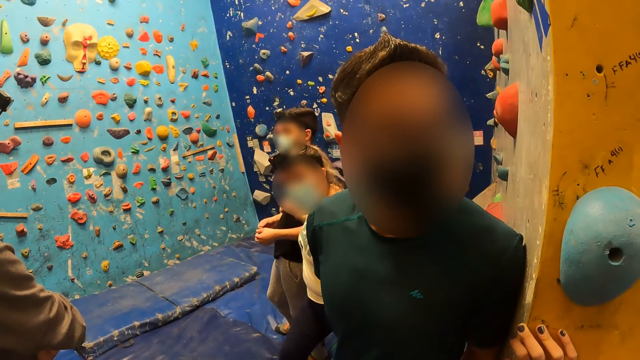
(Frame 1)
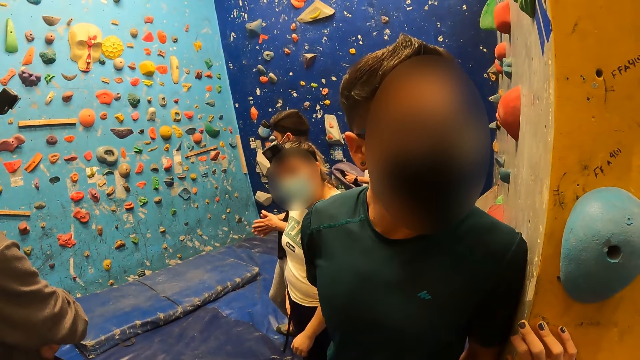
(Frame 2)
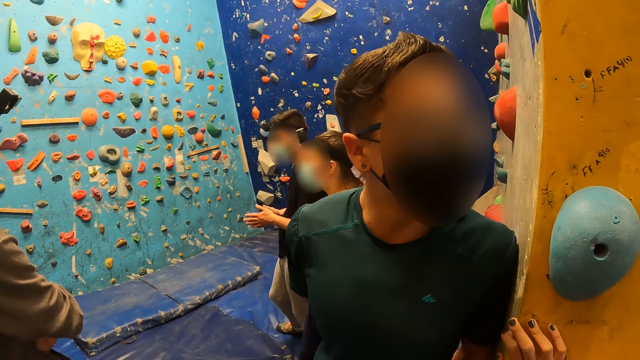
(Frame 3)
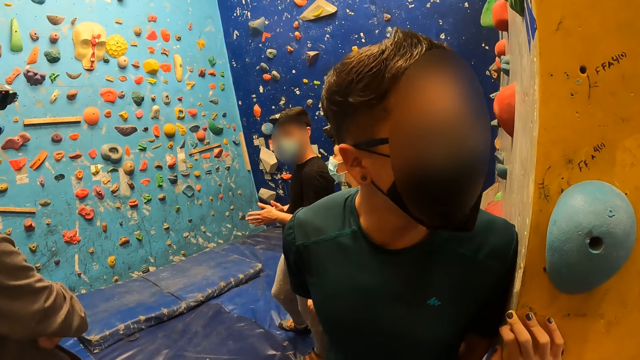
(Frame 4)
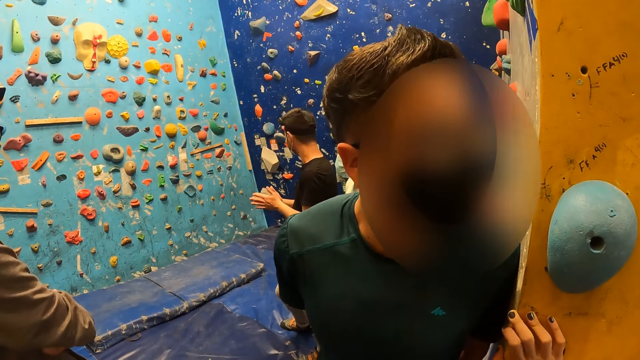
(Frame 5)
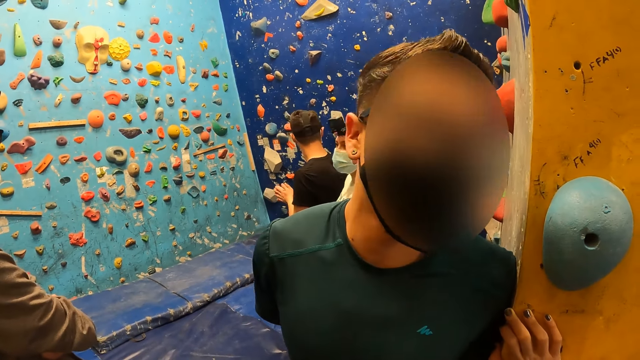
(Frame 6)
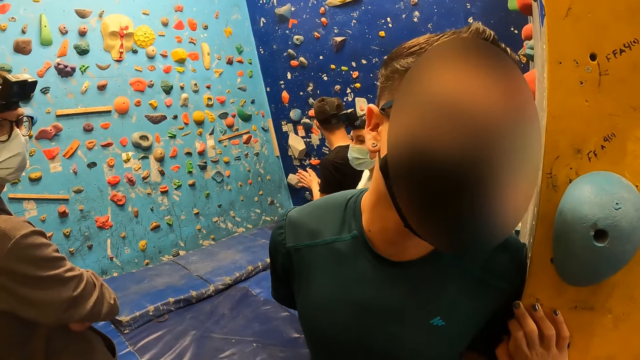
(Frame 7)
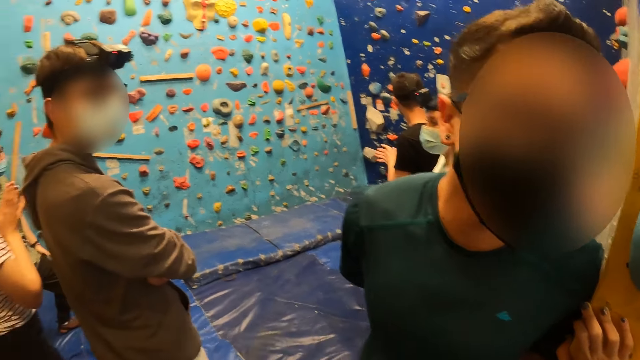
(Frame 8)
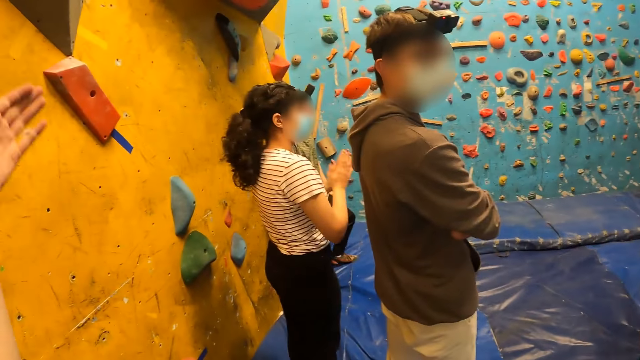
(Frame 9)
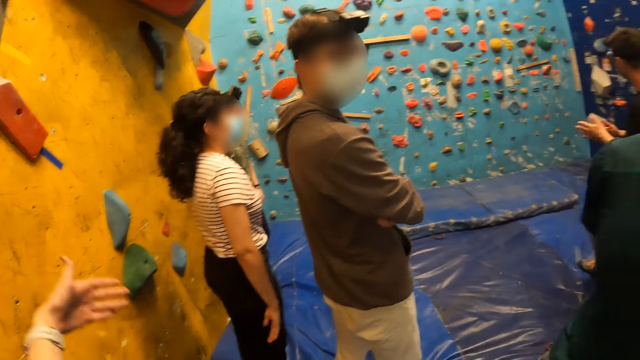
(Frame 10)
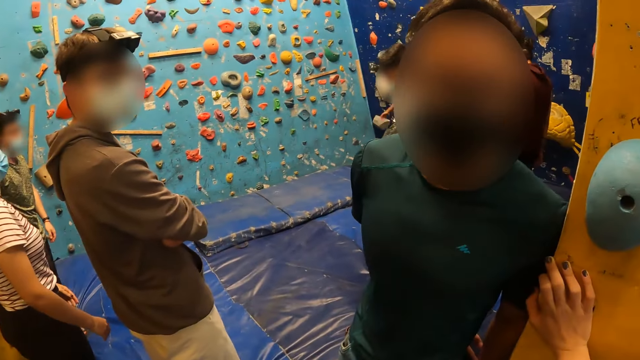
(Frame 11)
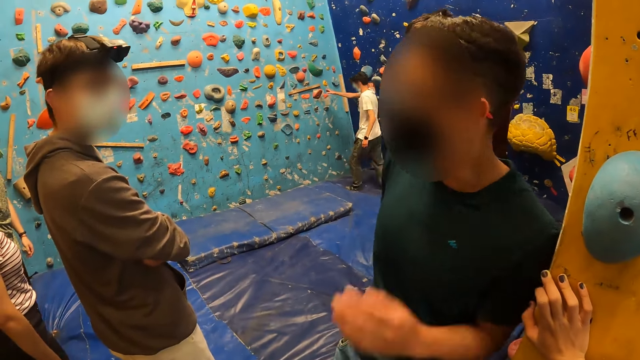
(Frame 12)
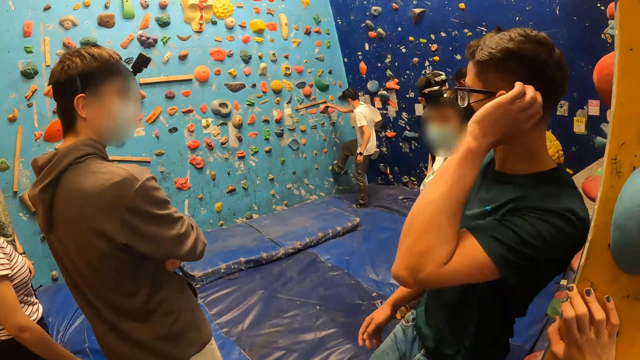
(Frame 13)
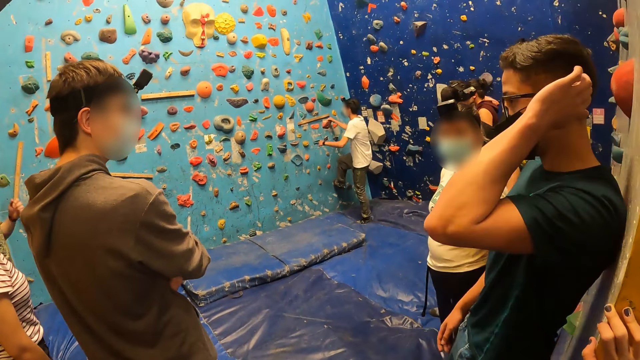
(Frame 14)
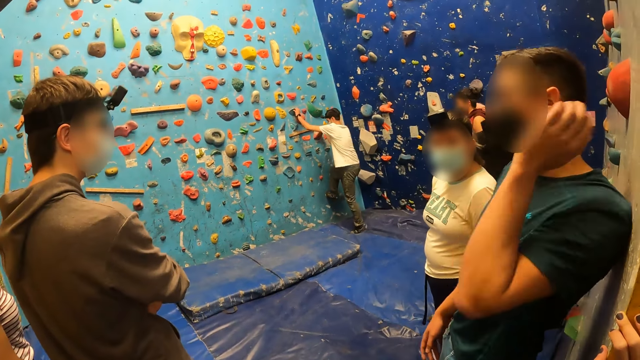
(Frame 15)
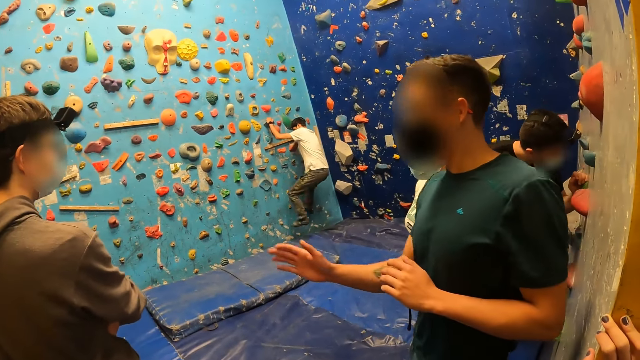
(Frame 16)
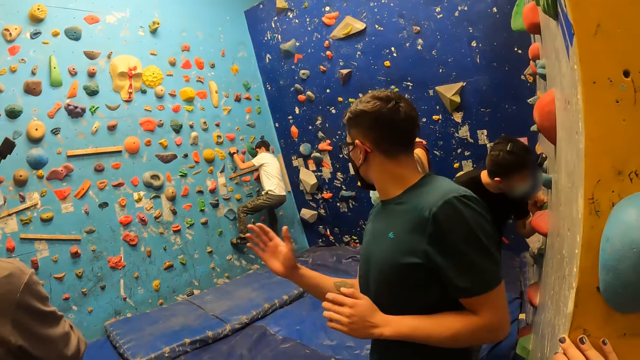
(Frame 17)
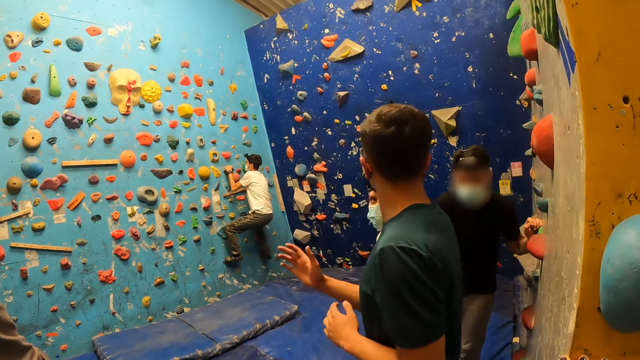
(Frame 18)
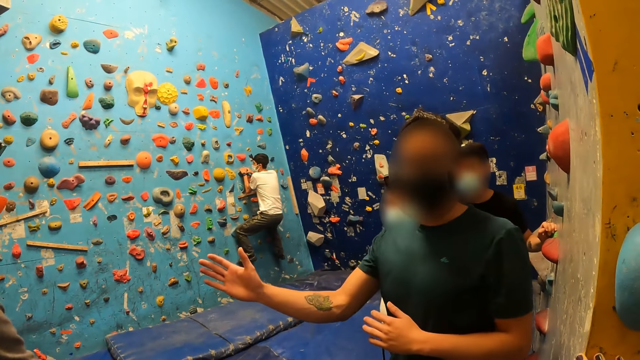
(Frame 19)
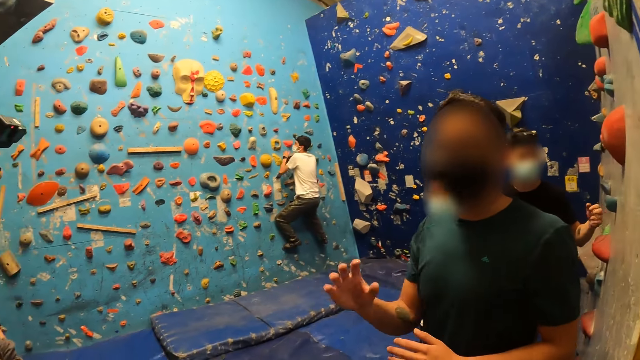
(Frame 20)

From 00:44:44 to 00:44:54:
A person speaks to the camera wearer. The camera wearer moves hands.

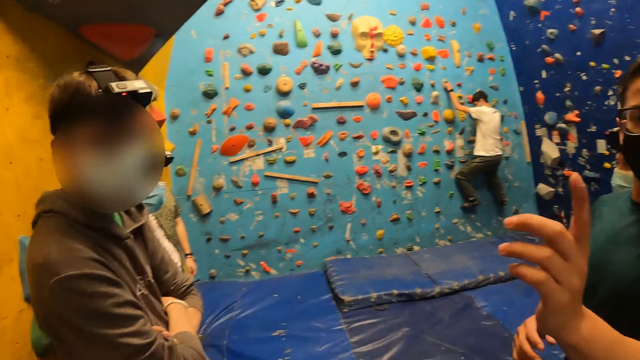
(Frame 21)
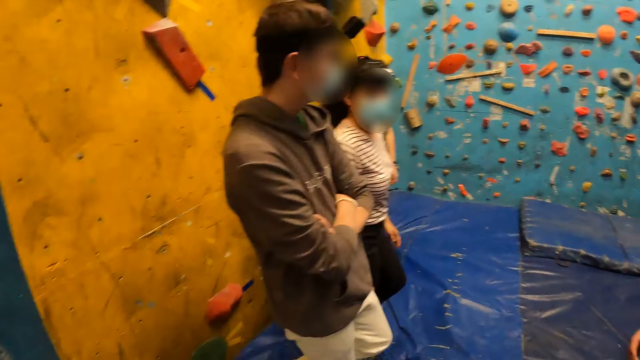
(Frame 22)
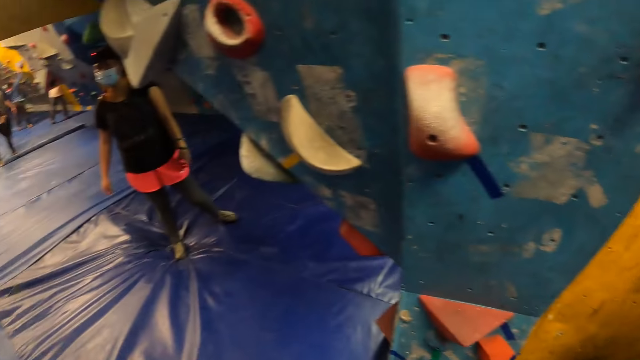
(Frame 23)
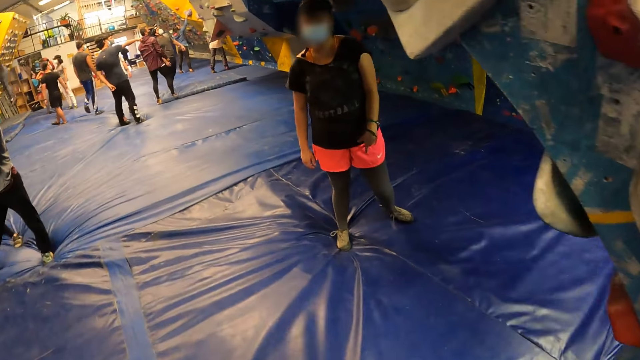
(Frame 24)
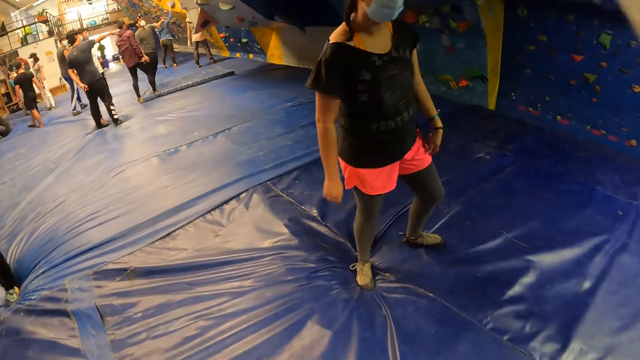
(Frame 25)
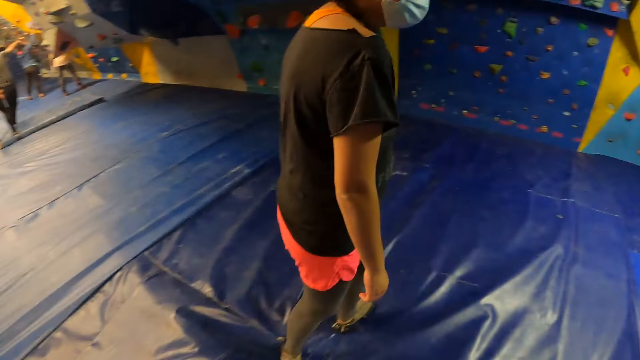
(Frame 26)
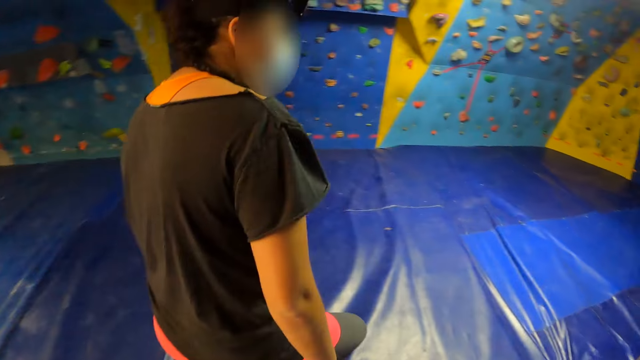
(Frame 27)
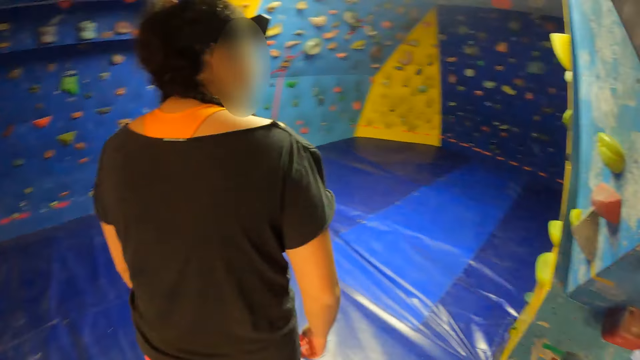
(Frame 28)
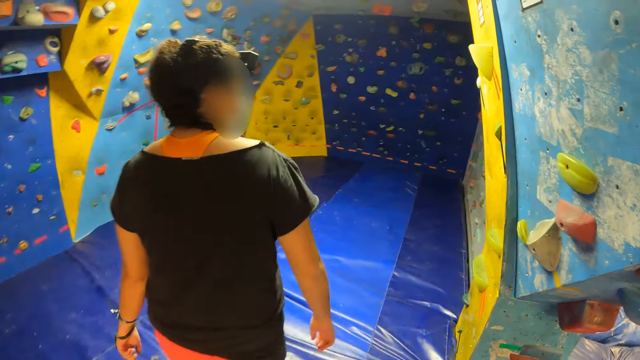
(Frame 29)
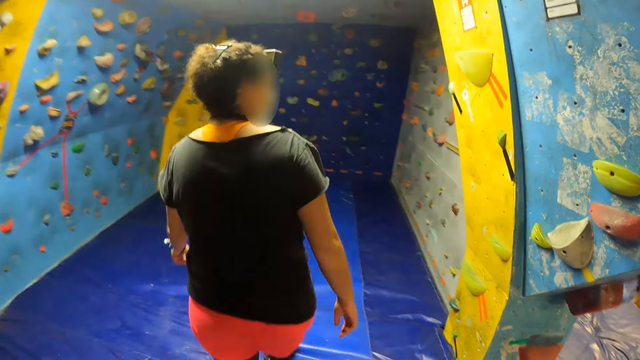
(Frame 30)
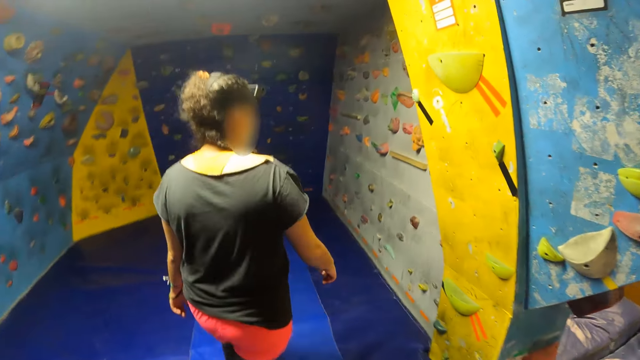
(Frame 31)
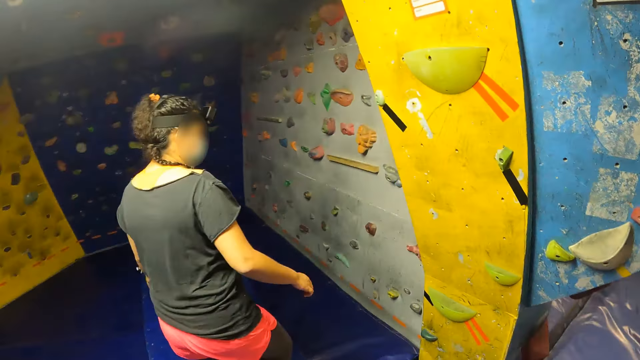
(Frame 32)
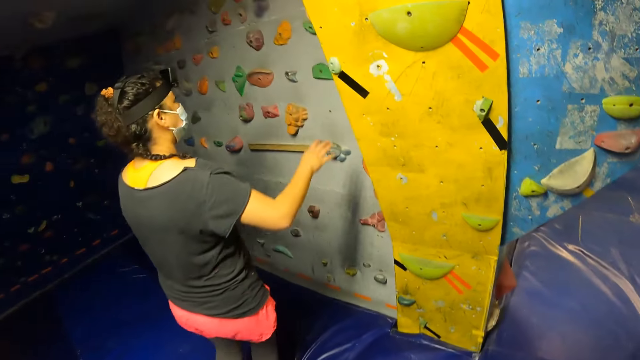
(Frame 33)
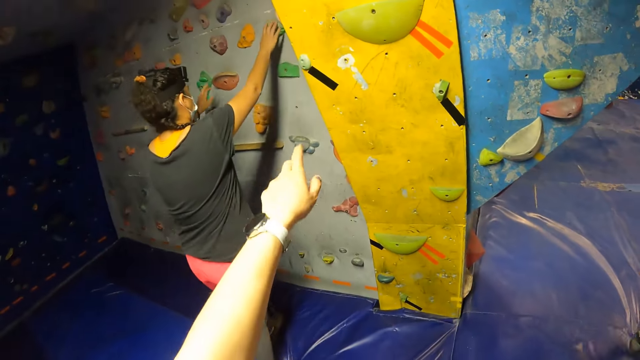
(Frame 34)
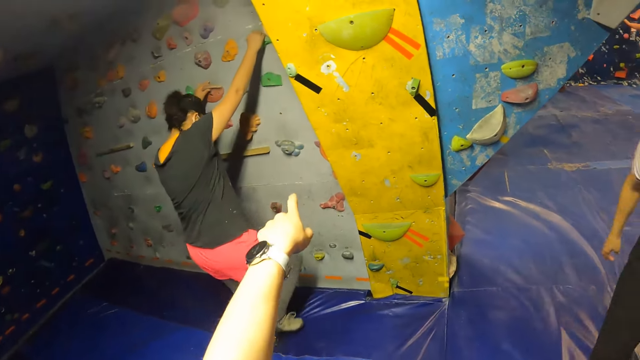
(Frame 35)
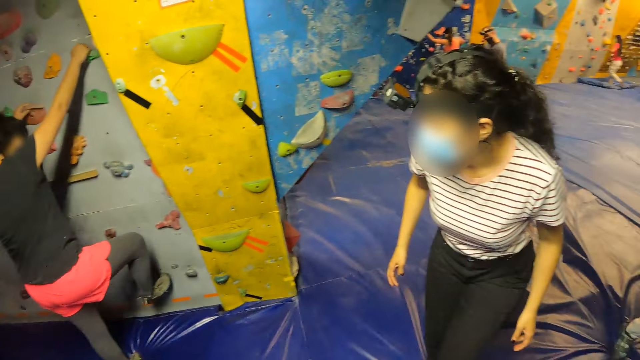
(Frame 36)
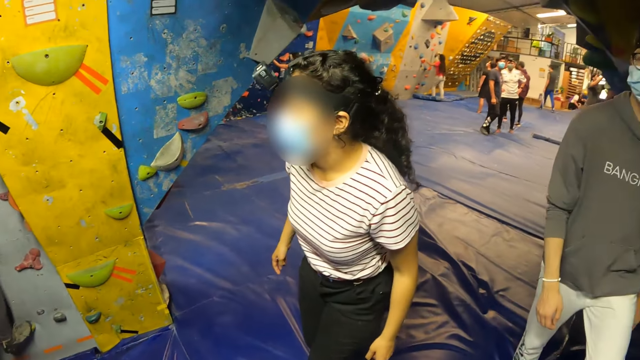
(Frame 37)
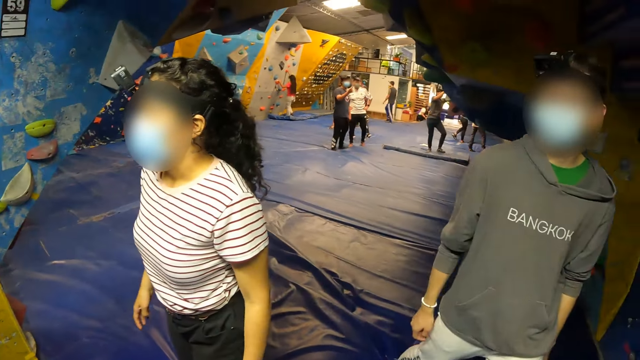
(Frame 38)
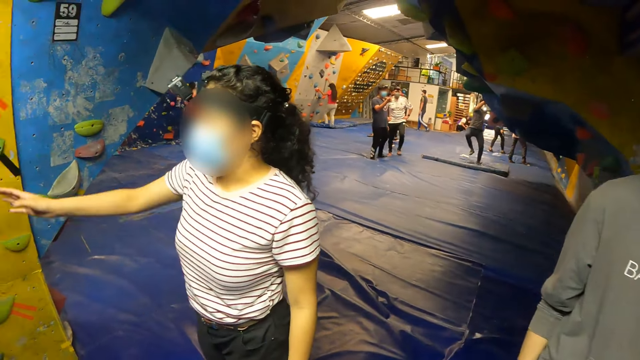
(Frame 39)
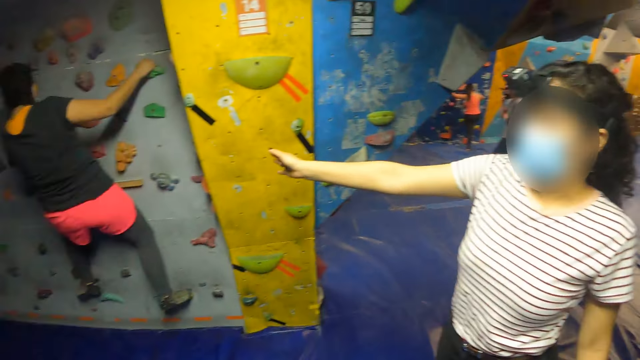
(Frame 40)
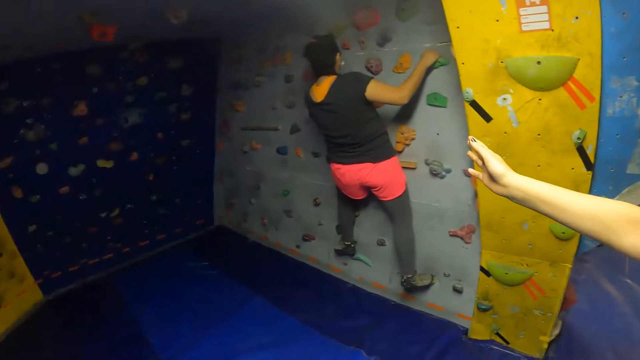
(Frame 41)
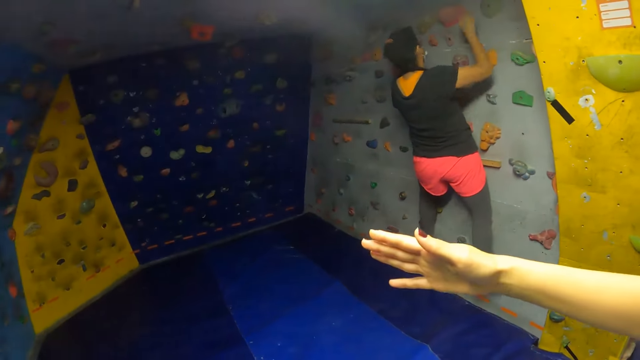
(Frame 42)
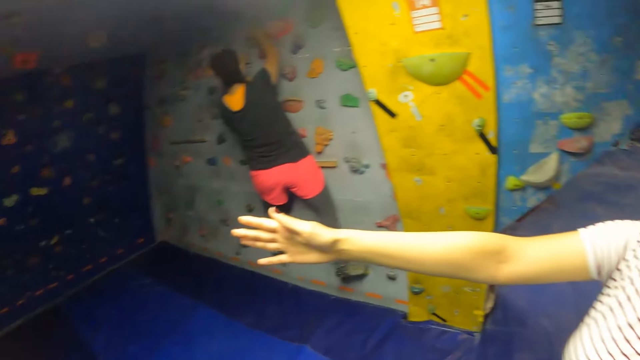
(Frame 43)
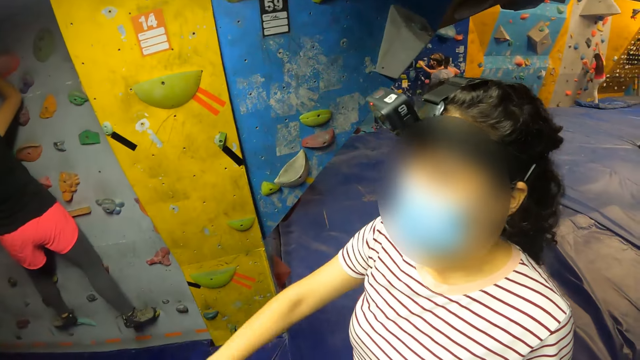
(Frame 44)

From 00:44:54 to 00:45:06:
The camera wearer moves around. She walks to the bouldering room with the woman. She stretches her left hand towards the bouldering wall. The woman climbs the bouldering wall. The camera wearer points at the wall. She interacts with another woman.
